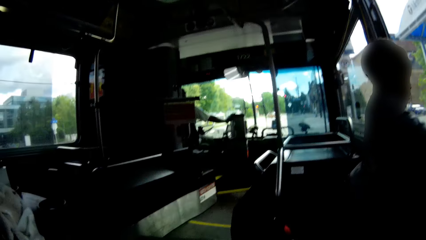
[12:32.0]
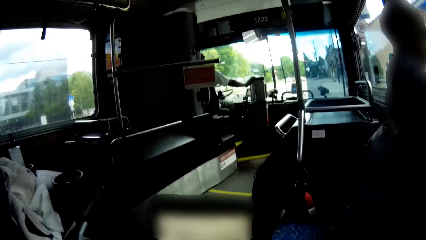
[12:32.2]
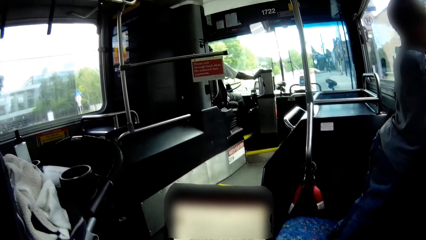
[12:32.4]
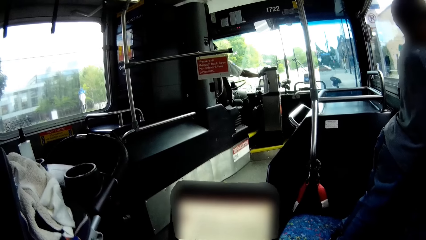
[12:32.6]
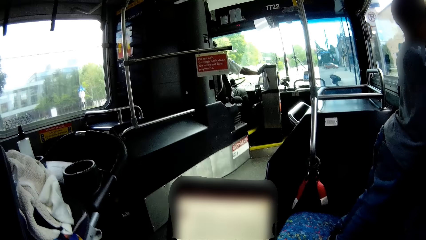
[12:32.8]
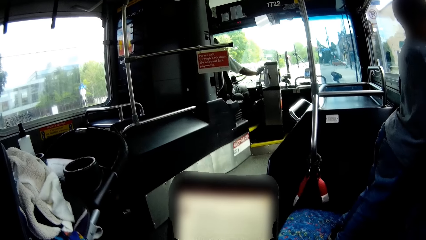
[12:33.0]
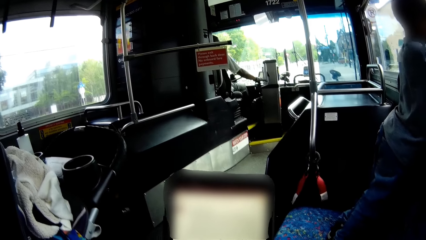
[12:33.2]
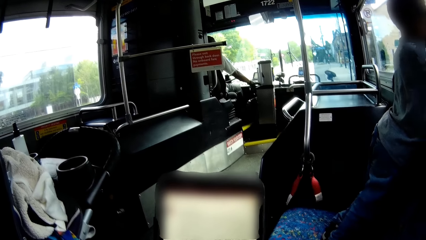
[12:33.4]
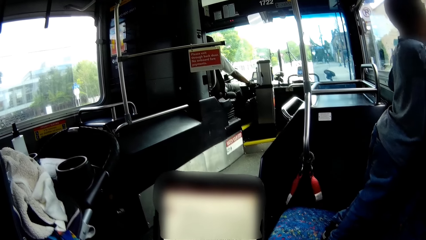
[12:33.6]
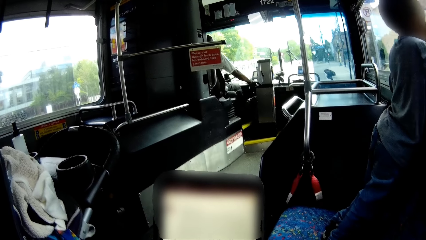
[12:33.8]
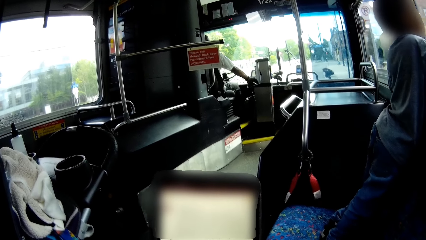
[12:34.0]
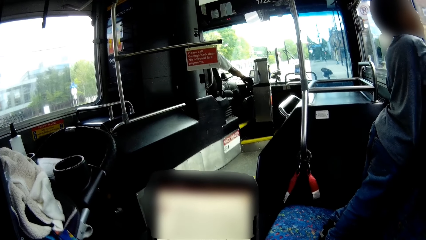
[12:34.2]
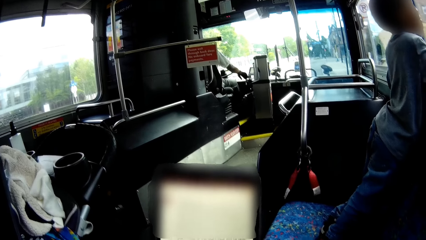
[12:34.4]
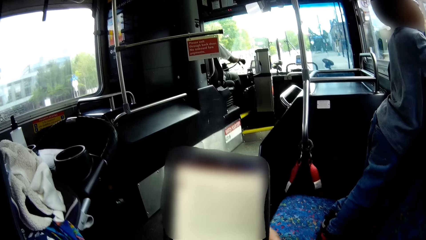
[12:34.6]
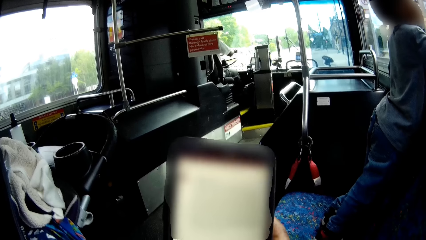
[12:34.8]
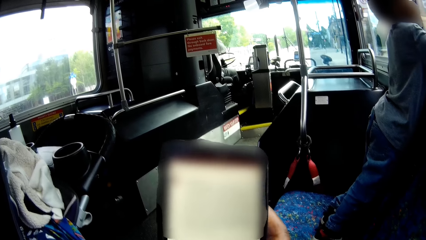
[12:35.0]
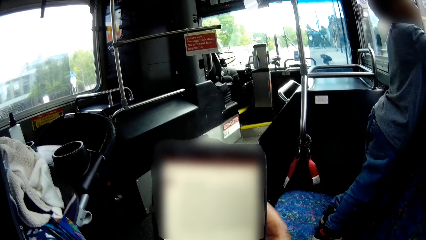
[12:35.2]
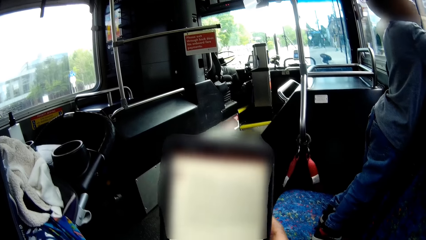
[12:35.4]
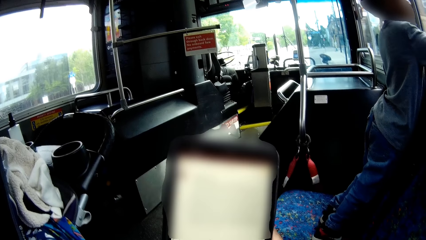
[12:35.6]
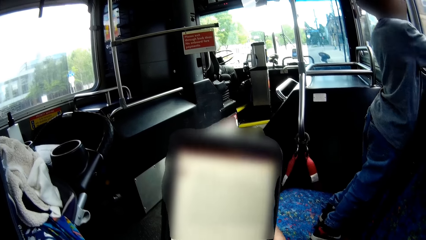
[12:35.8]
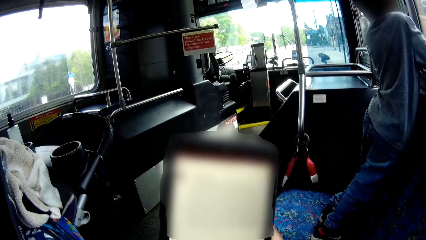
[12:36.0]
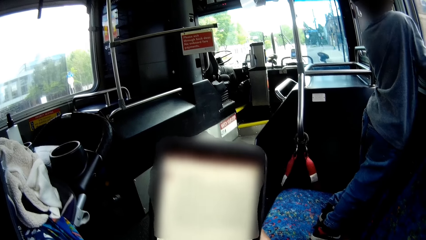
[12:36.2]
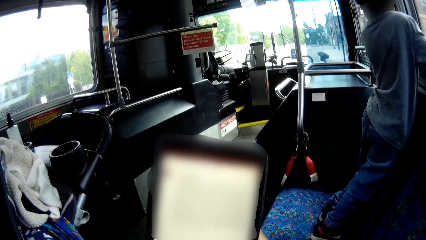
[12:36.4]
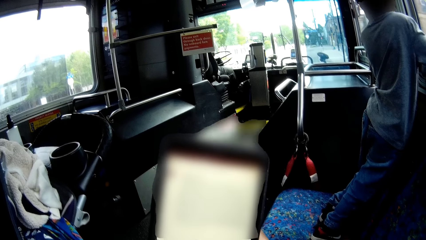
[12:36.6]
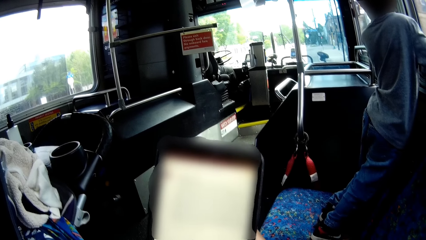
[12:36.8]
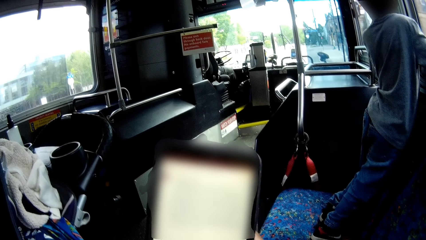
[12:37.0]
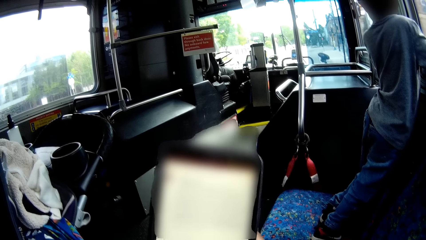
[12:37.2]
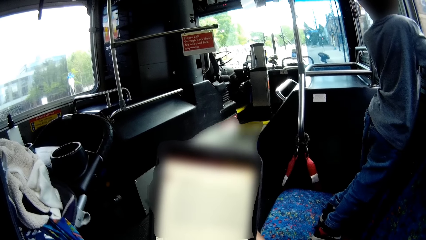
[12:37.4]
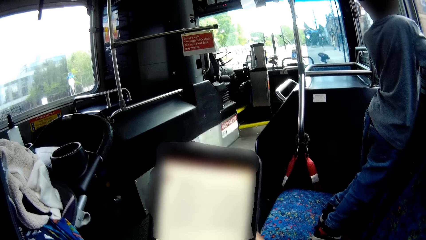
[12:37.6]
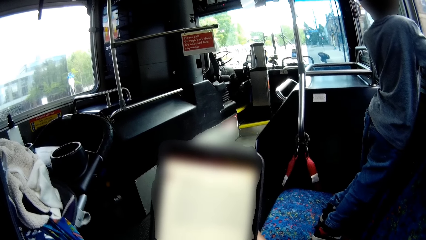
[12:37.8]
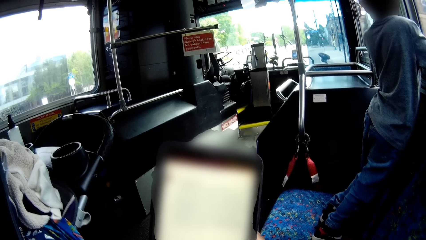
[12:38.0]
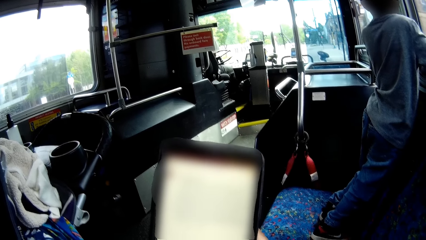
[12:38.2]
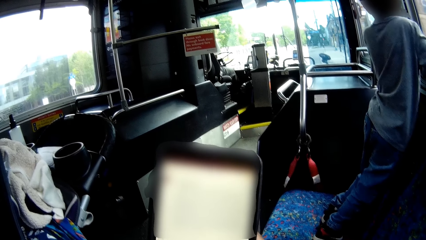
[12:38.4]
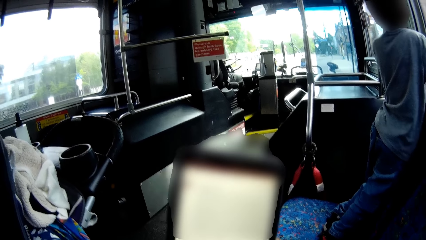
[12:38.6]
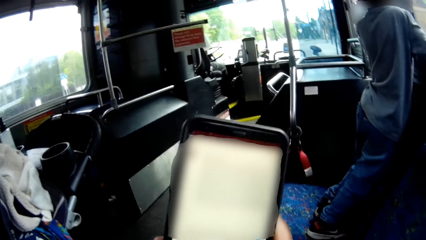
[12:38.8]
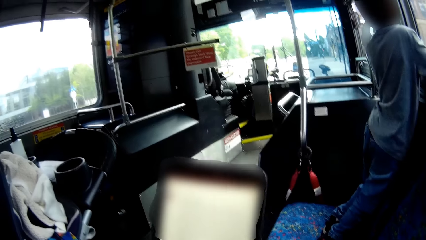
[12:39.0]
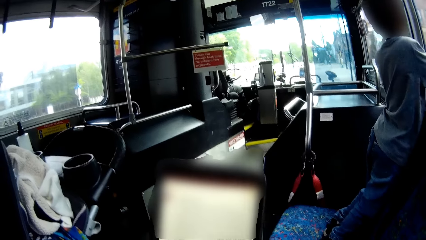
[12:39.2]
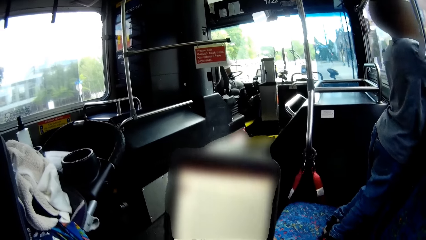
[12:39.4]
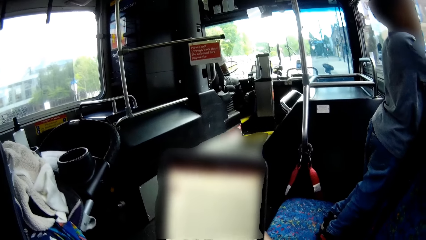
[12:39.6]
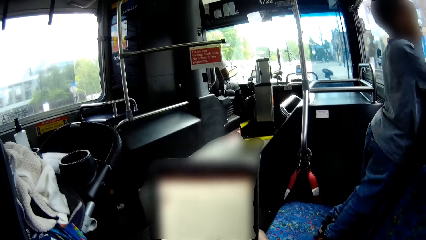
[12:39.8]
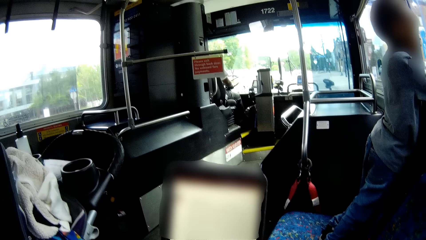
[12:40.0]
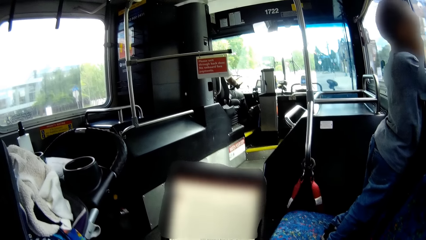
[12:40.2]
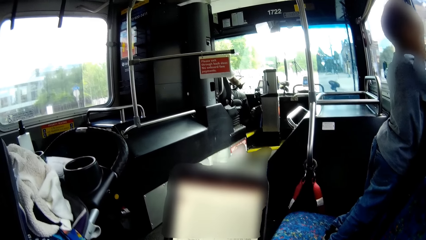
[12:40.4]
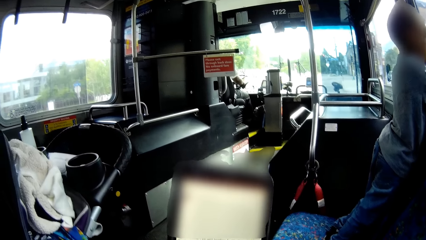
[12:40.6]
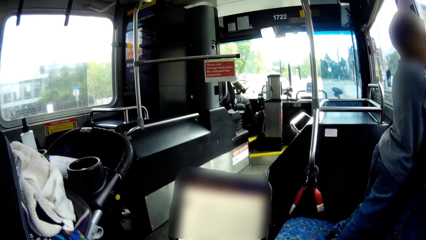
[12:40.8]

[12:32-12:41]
The driver removes his right hand from the higher dashboard. The camera wearer looks at the phone. The driver places his right hand on the lower dashboard. He removes his right hand from the lower dashboard, places his right hand on the car steering and turns the car steering with his hands.

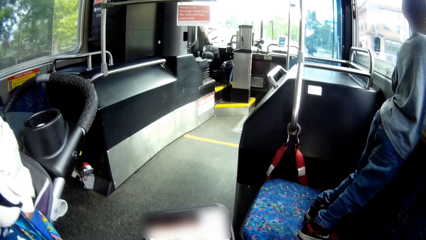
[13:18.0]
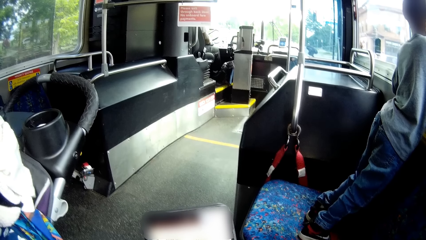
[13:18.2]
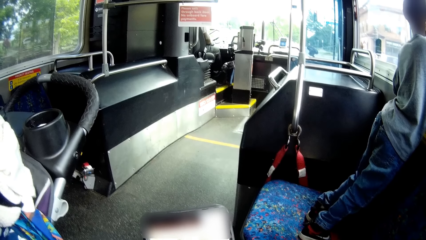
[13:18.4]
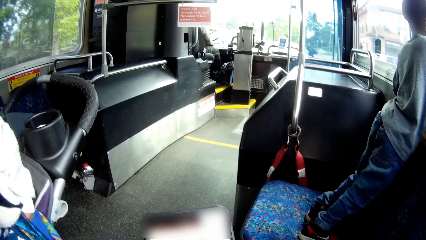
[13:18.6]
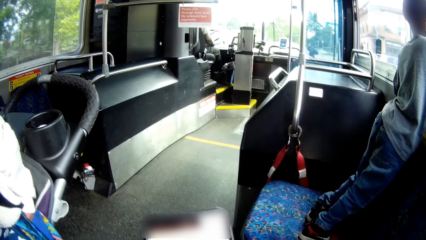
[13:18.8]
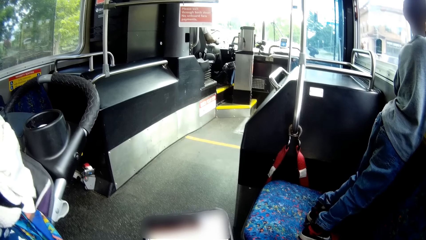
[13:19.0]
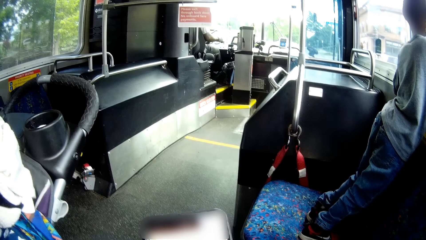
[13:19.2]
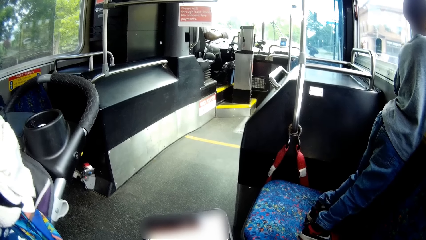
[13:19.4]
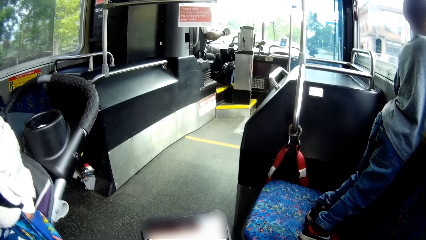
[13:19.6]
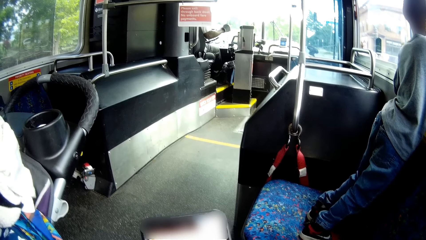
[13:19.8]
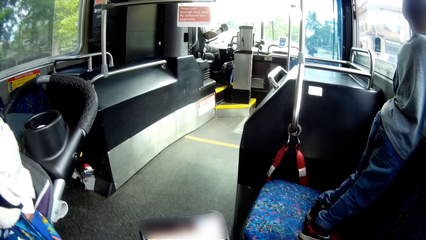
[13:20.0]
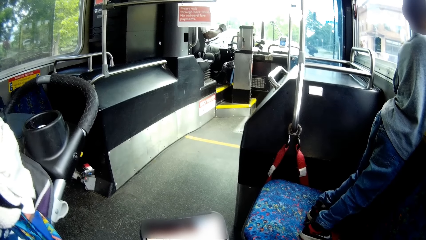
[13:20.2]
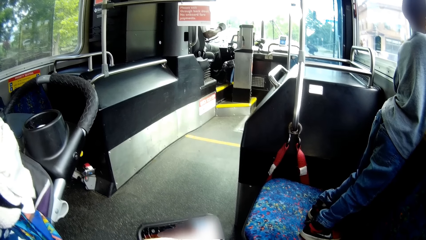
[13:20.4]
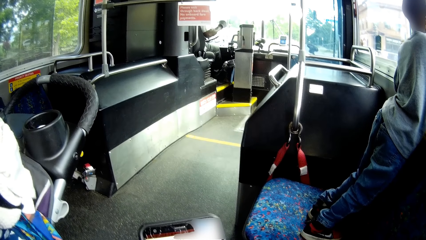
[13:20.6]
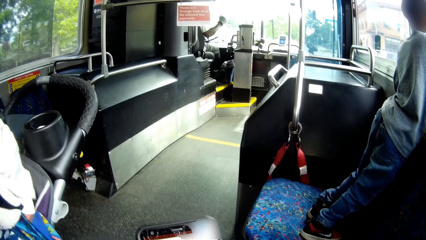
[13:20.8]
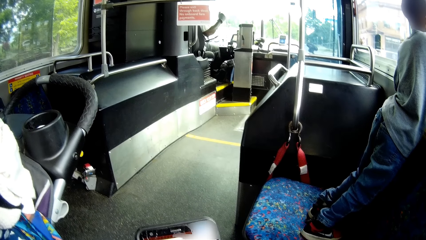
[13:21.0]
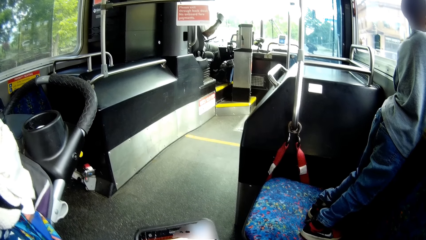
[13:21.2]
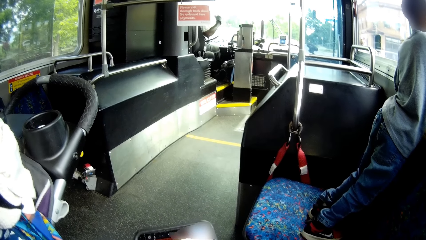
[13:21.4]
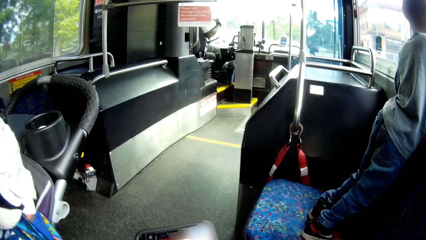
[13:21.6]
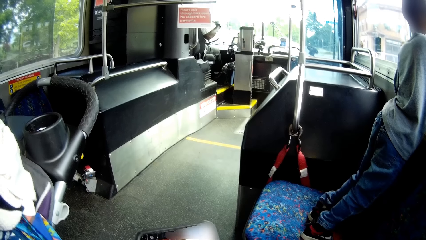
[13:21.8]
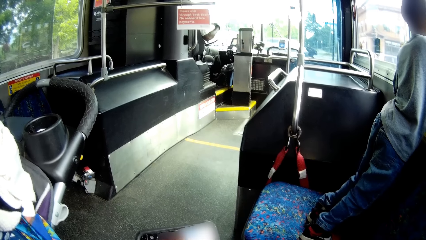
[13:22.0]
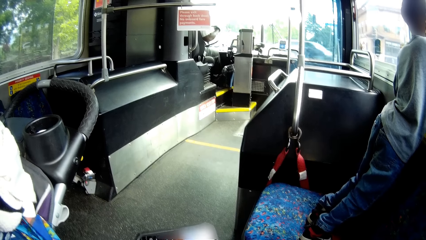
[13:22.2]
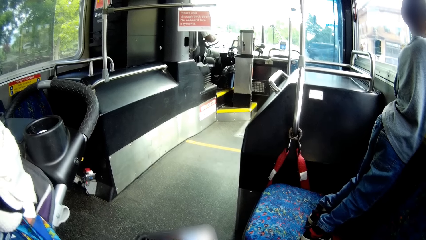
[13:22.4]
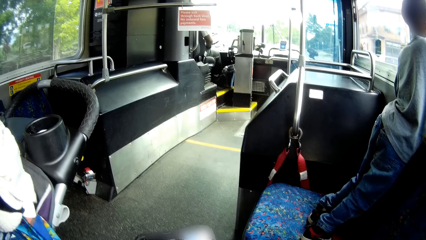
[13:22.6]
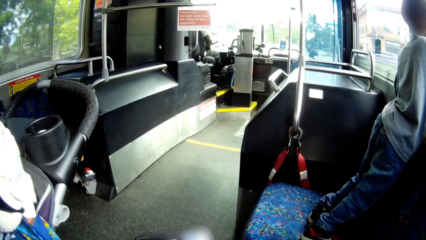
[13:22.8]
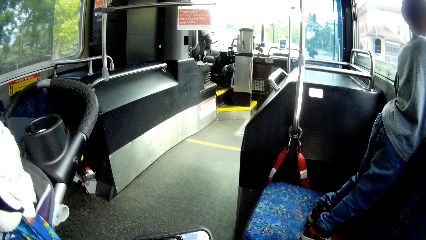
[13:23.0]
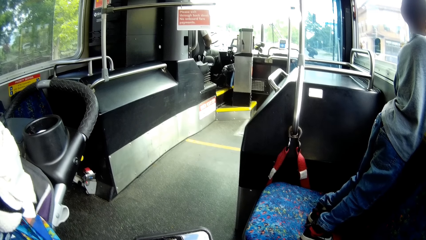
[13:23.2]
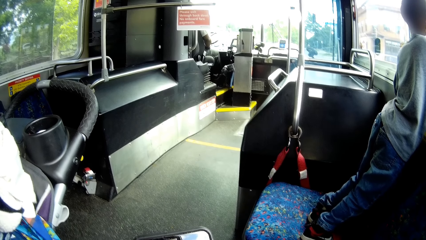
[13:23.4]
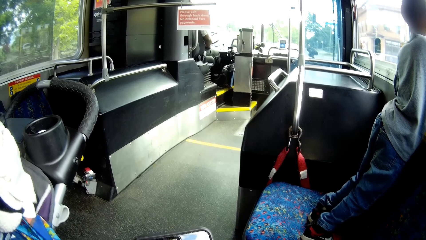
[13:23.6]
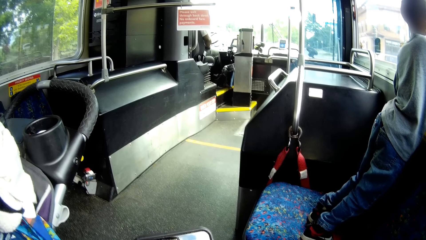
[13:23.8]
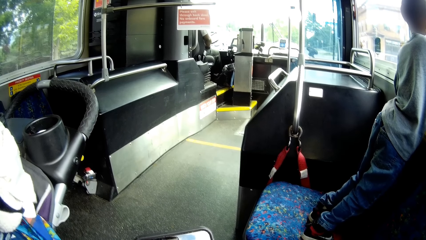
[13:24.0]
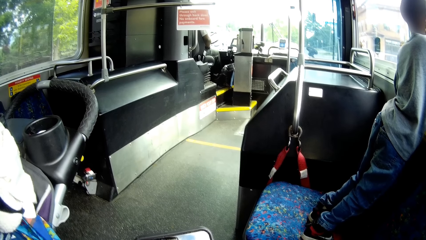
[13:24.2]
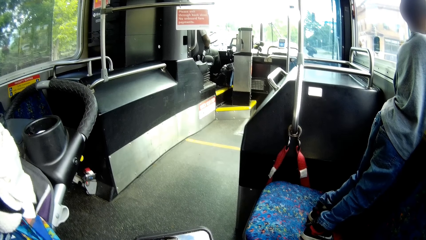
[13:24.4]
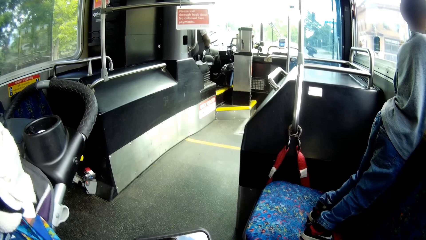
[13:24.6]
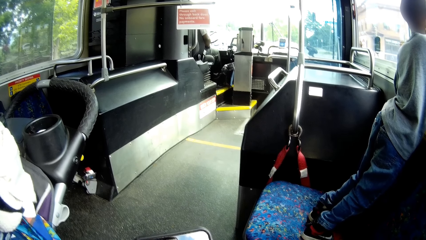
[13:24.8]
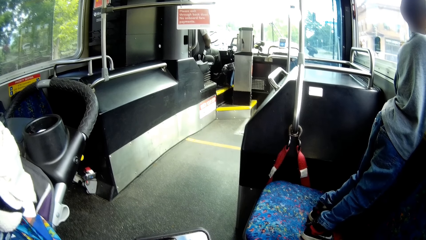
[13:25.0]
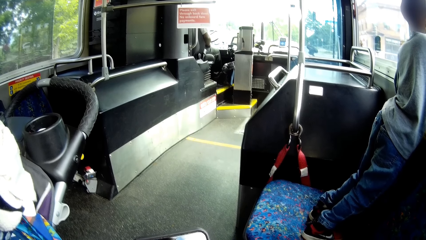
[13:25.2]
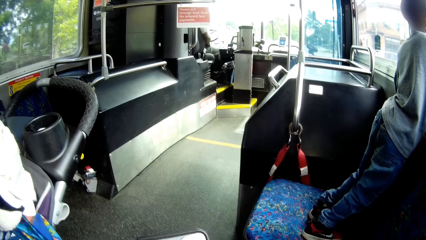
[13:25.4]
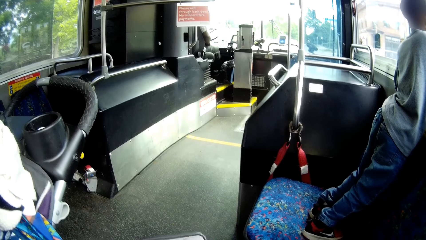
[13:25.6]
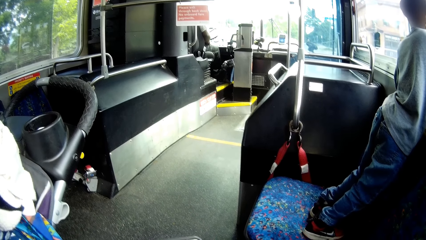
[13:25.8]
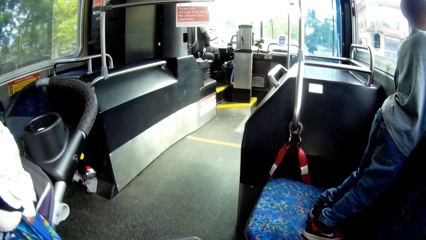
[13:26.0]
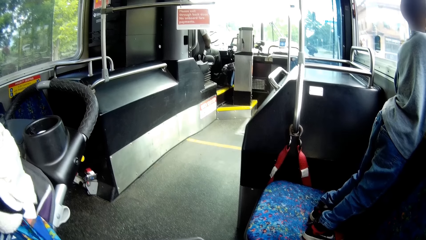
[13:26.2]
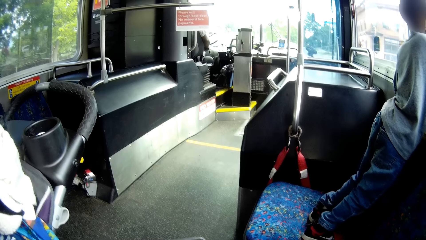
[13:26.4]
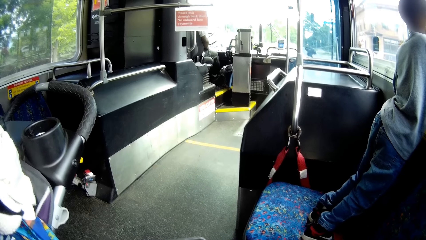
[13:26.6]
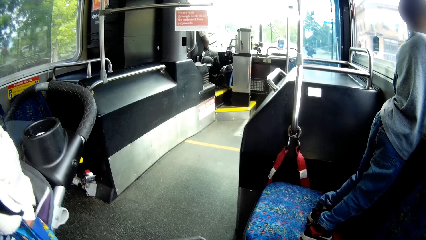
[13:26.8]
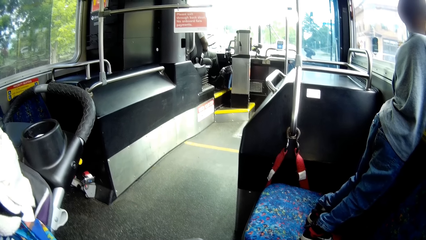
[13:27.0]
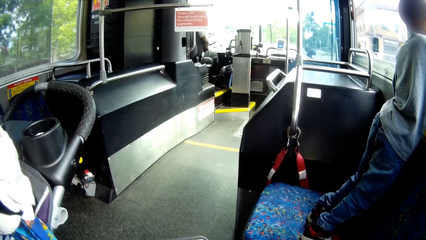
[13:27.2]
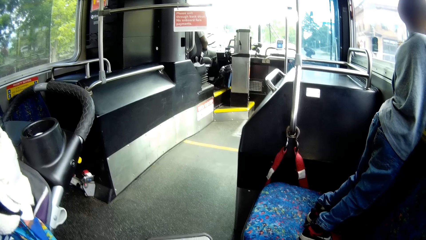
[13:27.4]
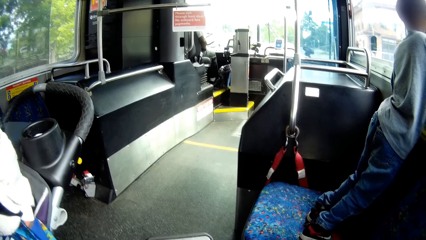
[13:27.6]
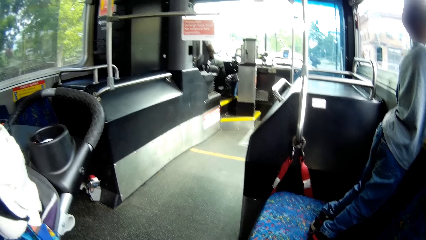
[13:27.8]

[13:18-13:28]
The driver removes his right hand from the car steering and places his right hand on his lap.
